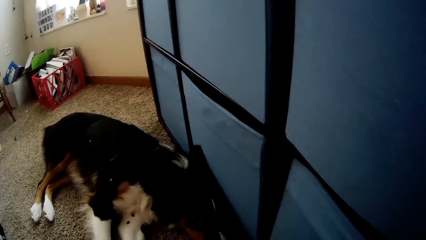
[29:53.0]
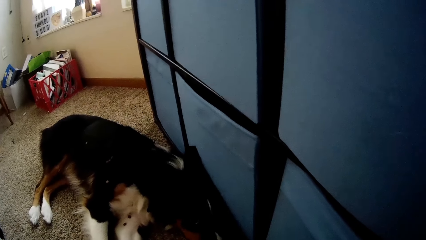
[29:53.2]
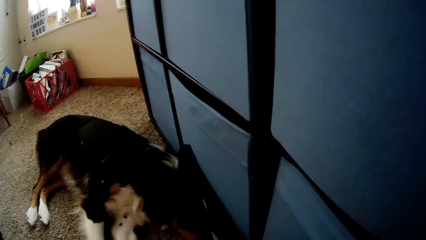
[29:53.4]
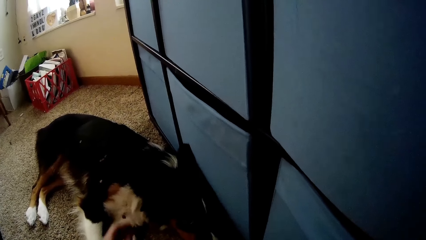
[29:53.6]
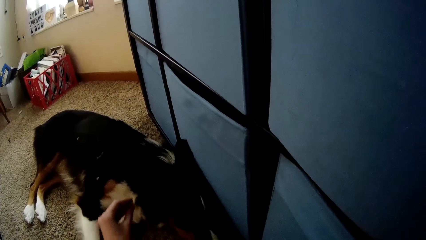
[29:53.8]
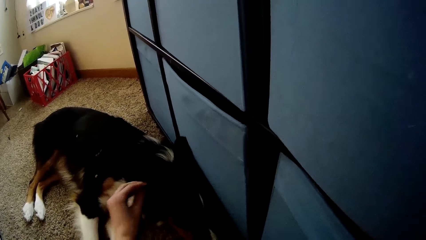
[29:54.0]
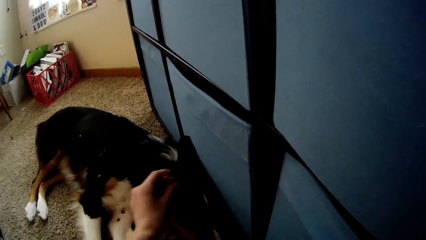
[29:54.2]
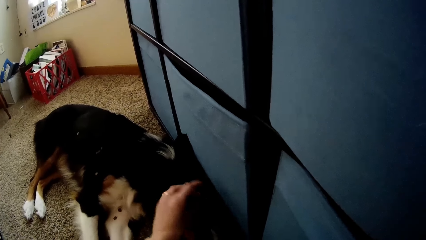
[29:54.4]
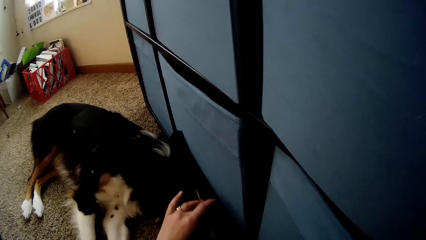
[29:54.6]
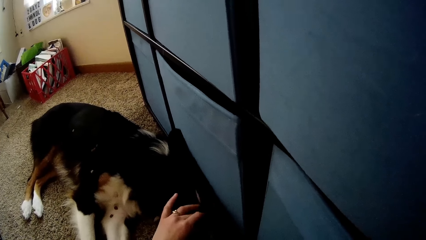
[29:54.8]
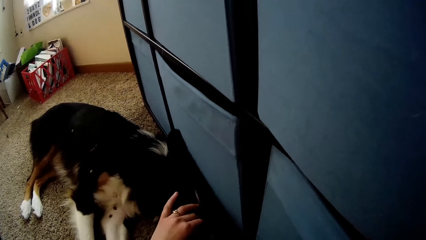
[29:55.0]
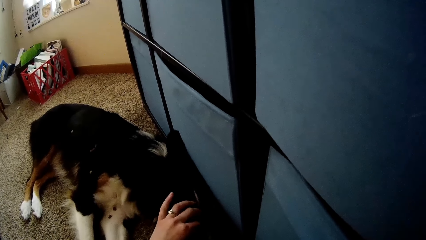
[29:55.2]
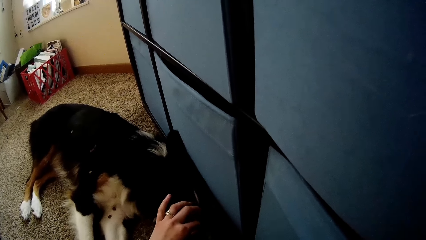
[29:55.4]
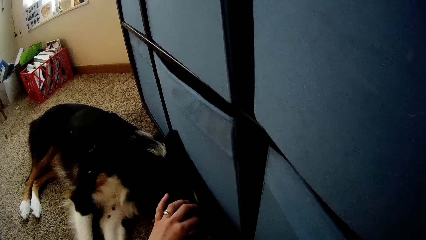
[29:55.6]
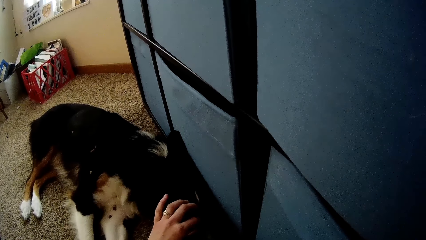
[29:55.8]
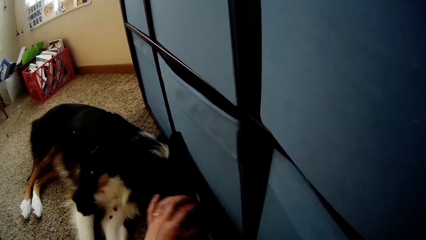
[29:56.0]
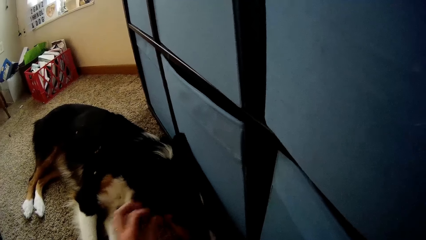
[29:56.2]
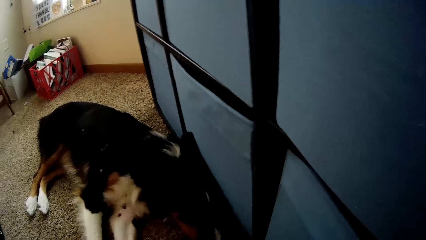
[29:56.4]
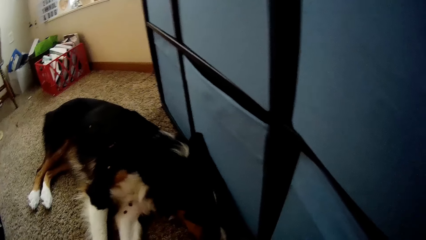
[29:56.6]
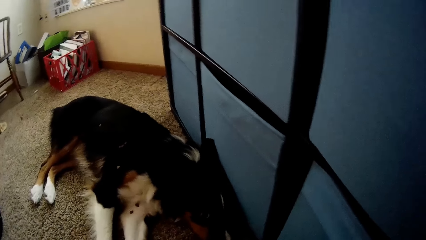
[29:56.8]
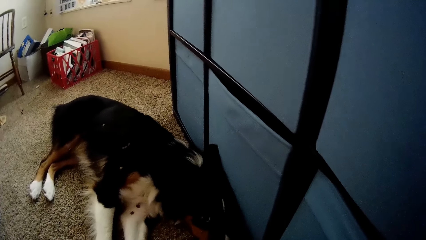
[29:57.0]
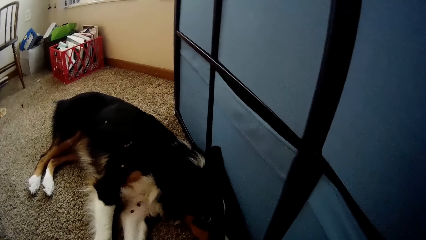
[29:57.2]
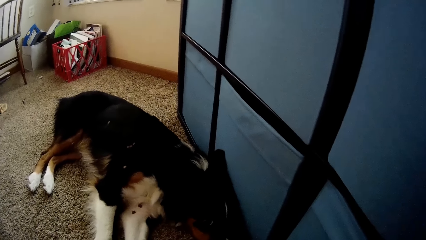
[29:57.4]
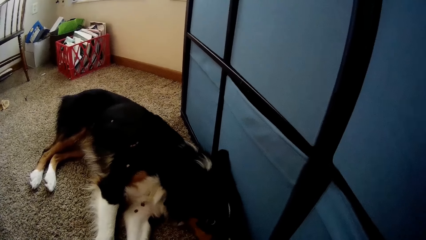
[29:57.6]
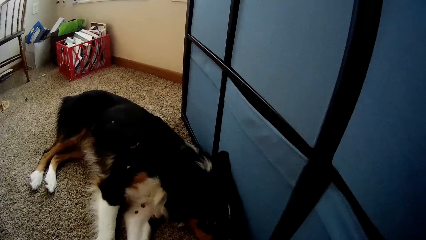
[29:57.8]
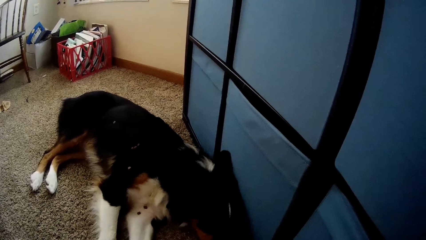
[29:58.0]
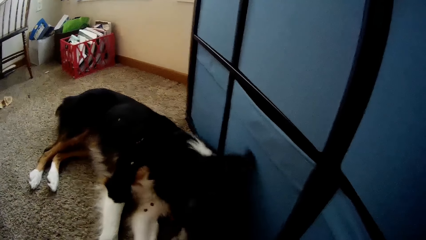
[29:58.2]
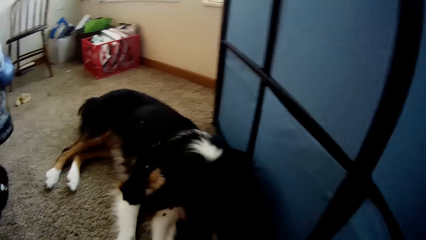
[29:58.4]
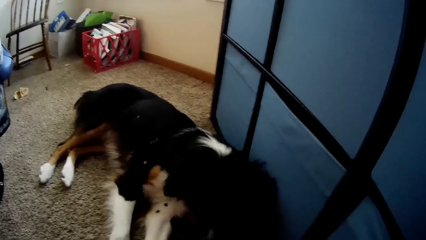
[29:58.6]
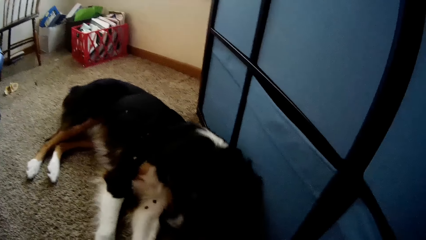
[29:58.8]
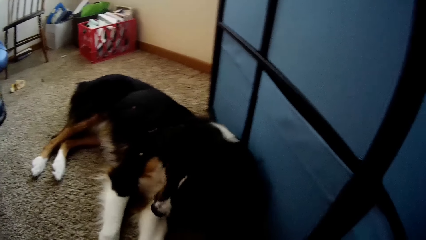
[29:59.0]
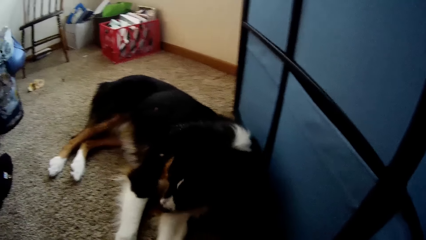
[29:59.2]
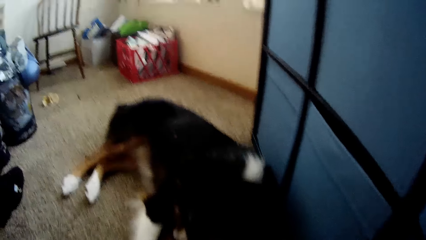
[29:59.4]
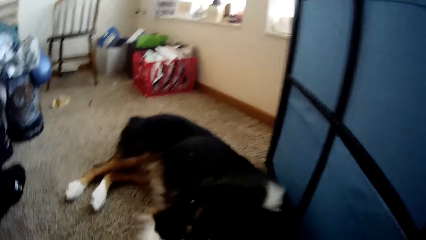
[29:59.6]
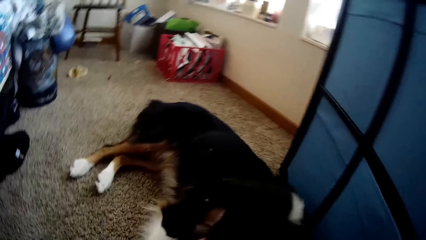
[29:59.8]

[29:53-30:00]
The camera wearer touches the dog.
